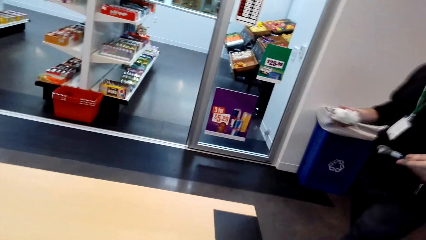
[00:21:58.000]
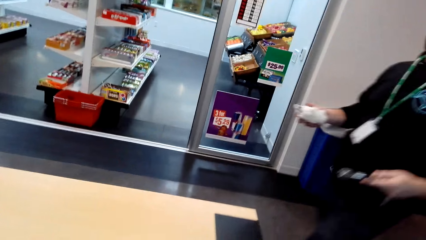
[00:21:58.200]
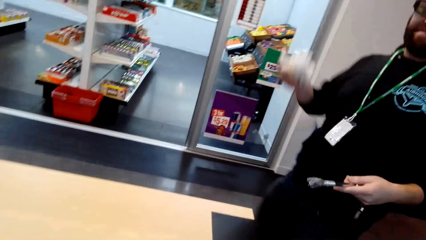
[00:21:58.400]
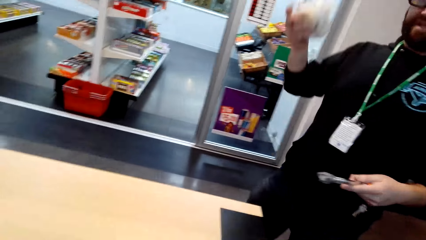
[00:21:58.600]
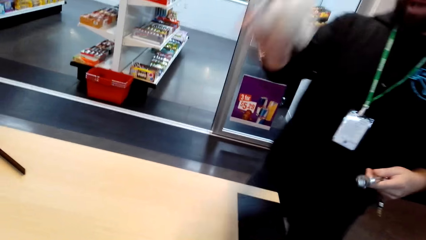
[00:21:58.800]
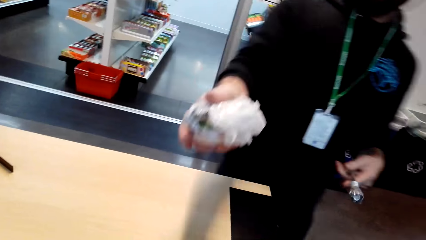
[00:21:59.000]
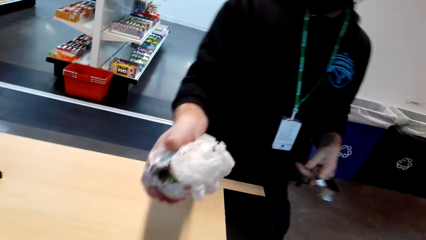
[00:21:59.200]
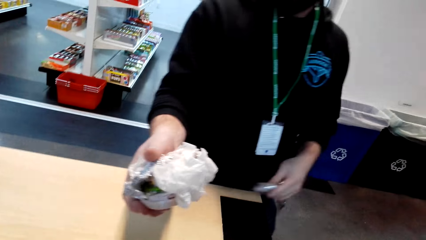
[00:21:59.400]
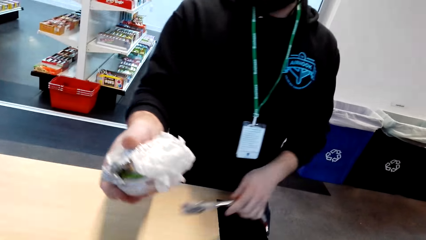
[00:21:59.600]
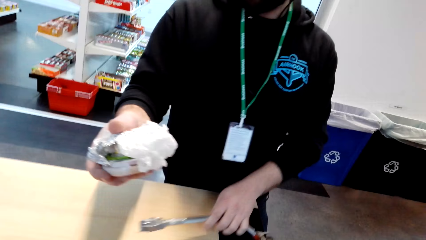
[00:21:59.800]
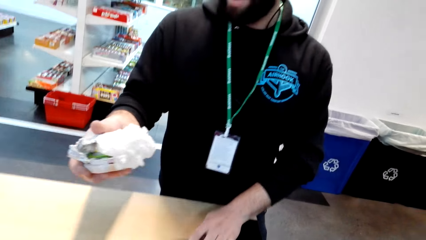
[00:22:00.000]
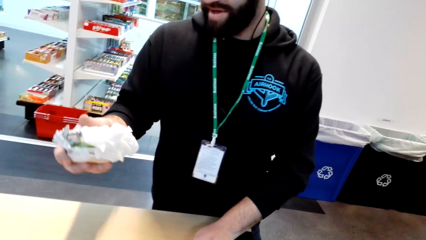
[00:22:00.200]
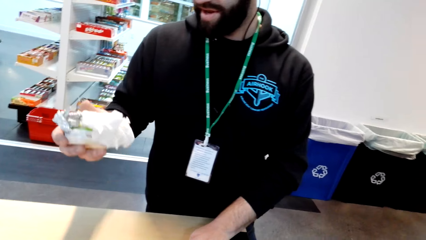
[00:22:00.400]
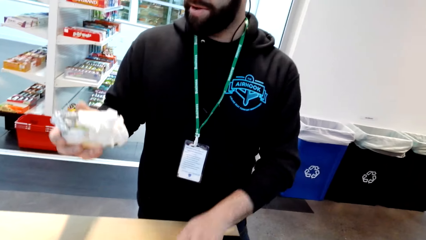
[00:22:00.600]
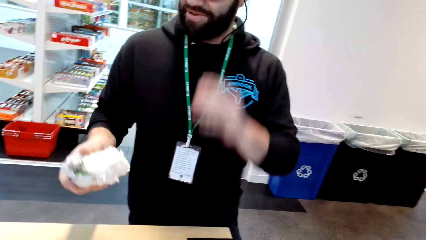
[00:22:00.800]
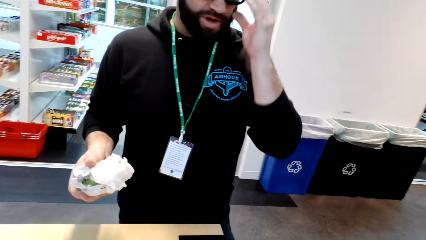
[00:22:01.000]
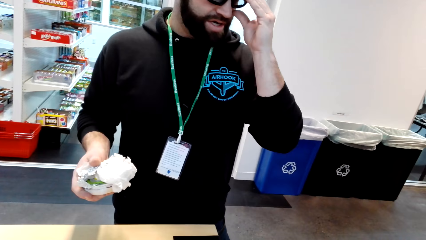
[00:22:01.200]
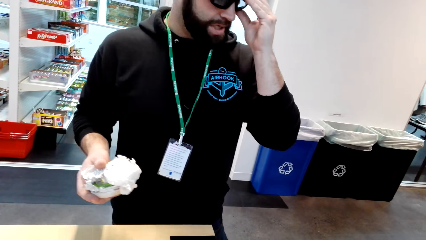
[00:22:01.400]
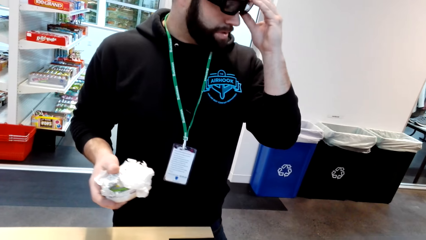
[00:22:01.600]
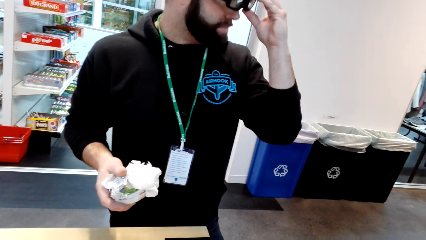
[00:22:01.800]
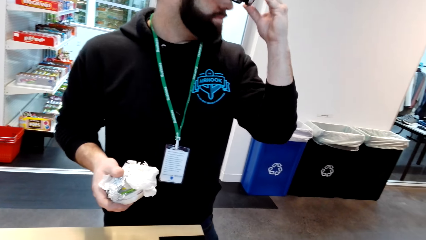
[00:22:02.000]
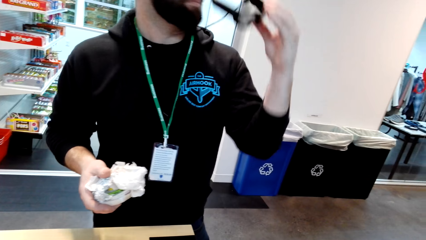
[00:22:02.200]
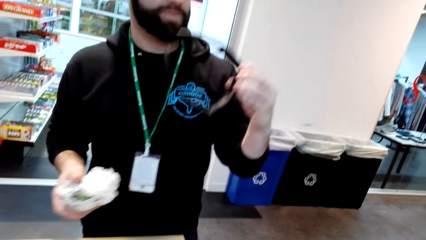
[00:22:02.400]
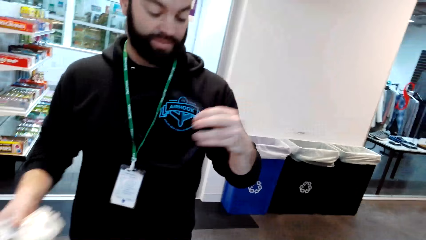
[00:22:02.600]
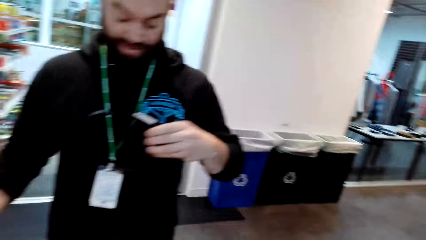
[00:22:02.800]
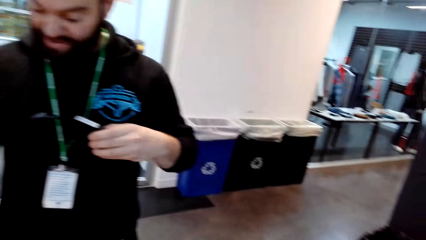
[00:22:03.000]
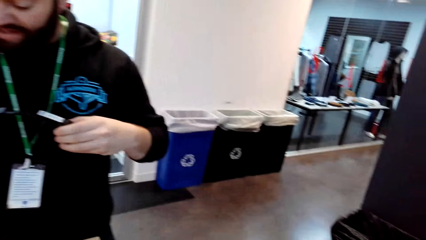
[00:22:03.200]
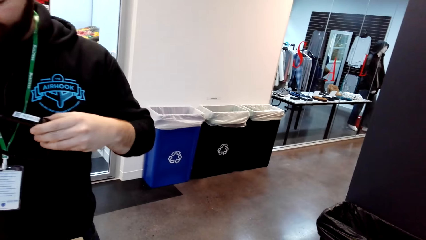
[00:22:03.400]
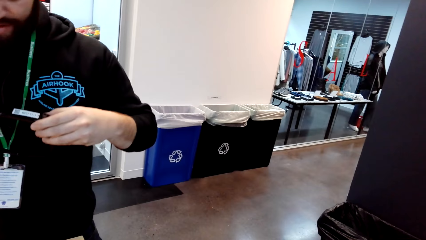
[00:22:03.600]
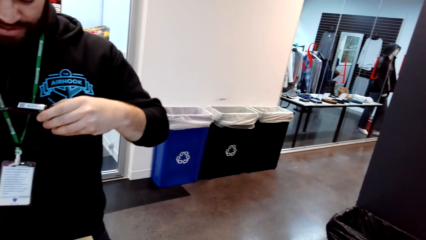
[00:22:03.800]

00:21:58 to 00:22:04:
The camera wearer dialogues with the person. The person puts the hotdog on a table. The person removes the camera.
